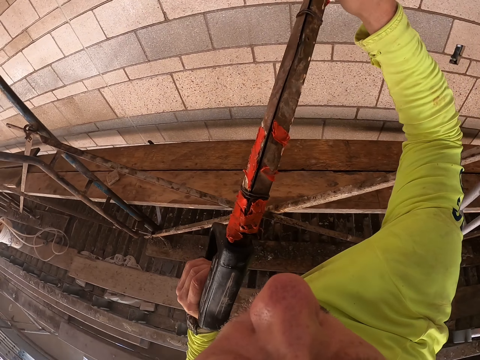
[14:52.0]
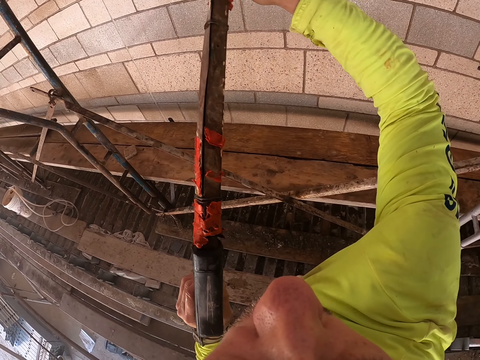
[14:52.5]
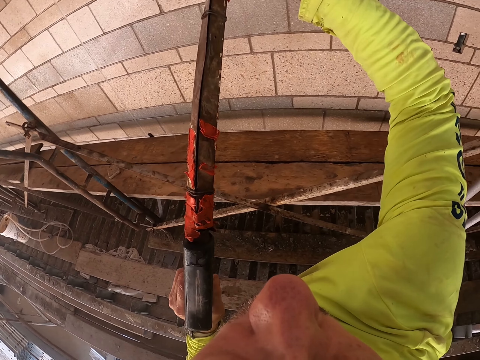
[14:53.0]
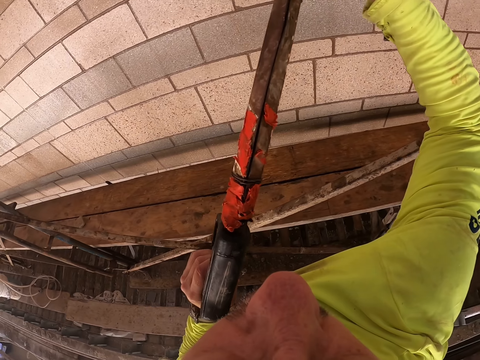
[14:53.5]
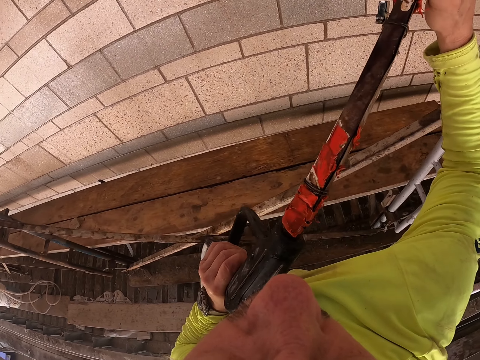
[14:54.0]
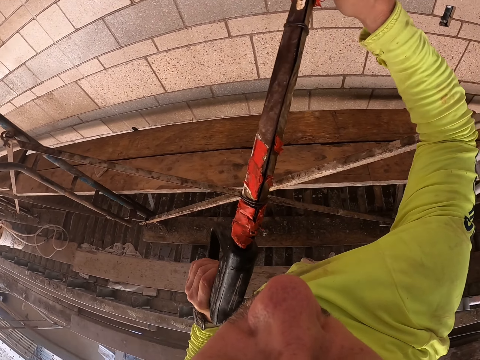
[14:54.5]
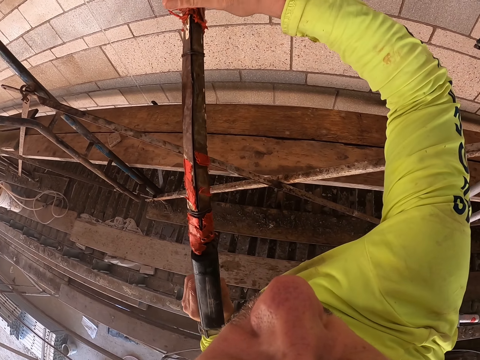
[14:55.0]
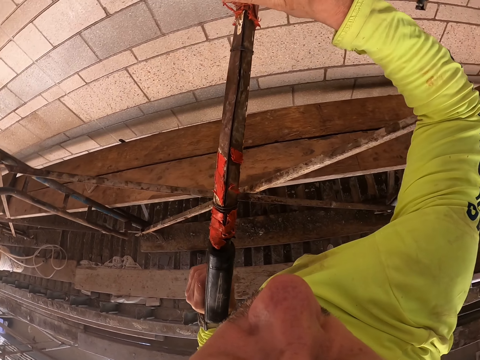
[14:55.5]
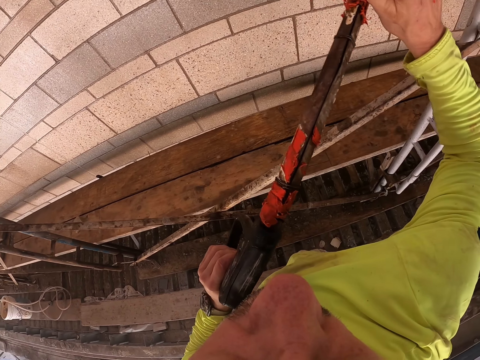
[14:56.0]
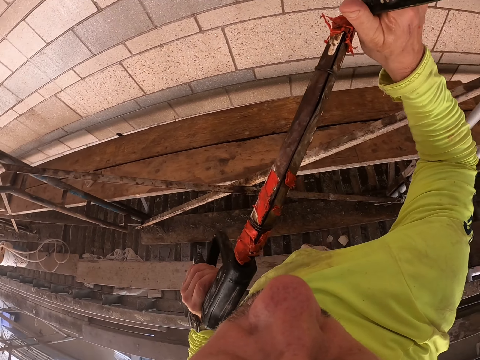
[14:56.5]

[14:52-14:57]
The camera wearer sprays the wall using the stirrup pump spray.

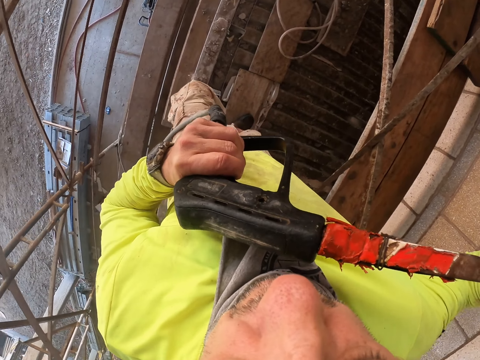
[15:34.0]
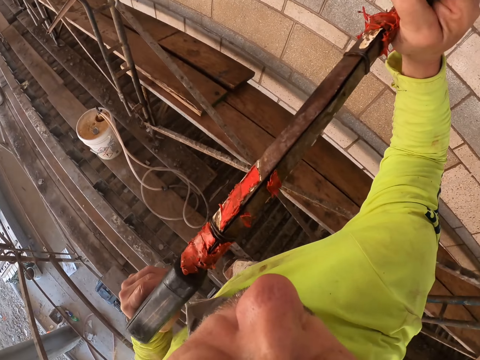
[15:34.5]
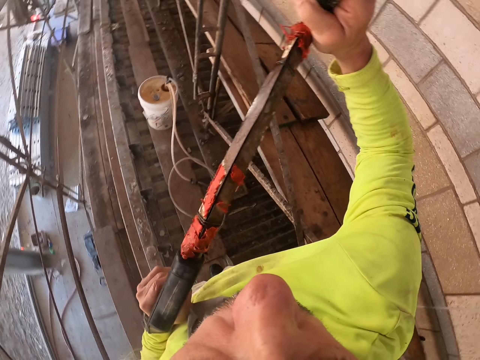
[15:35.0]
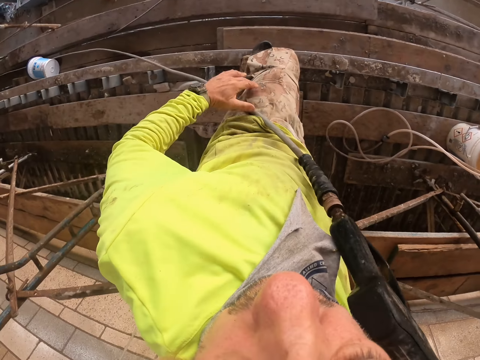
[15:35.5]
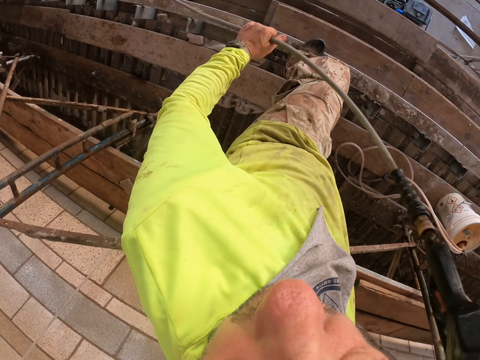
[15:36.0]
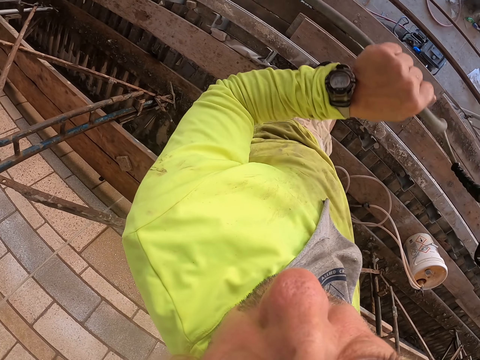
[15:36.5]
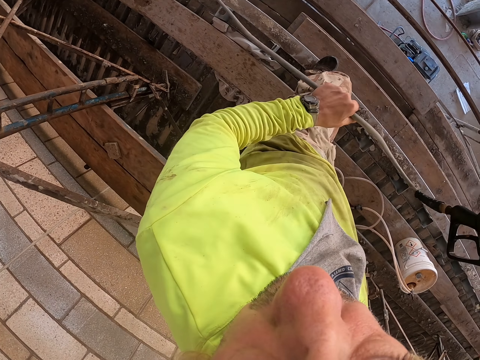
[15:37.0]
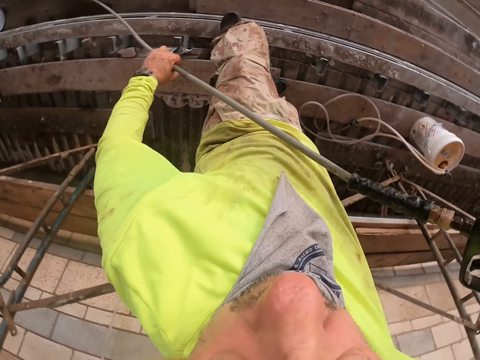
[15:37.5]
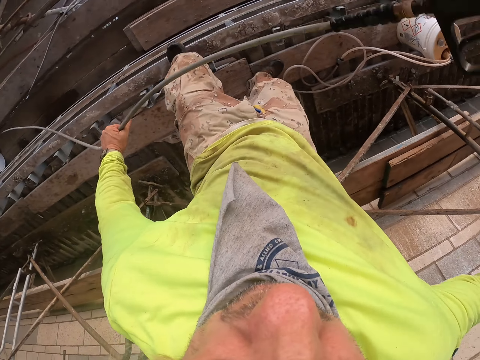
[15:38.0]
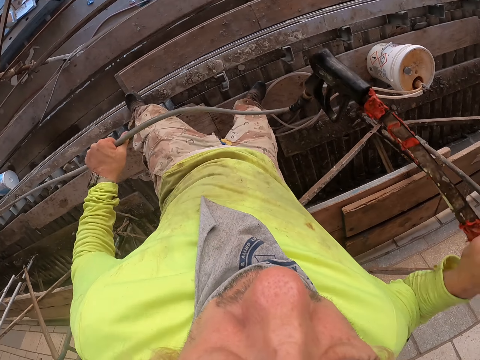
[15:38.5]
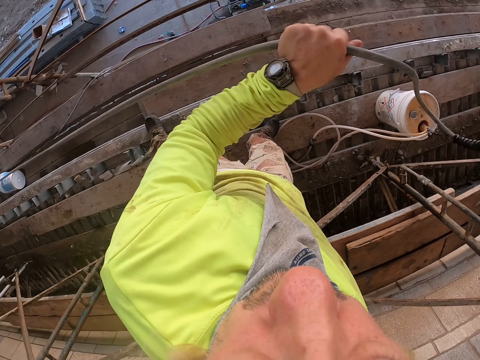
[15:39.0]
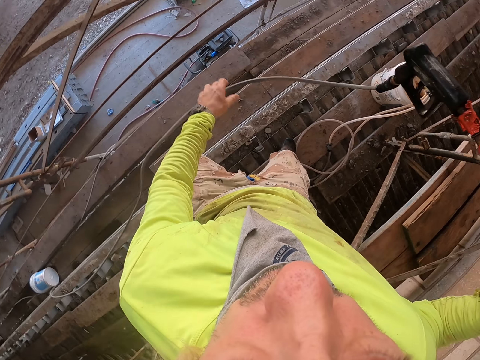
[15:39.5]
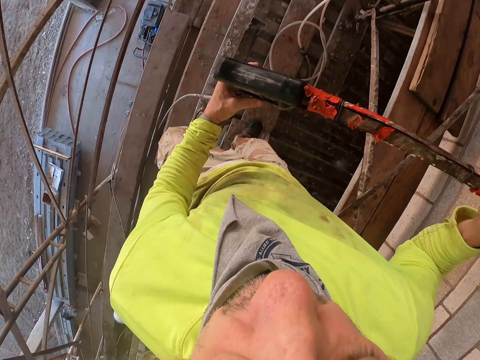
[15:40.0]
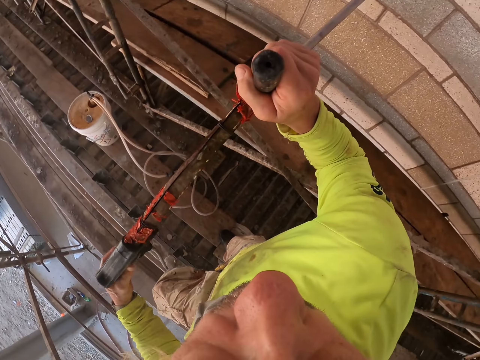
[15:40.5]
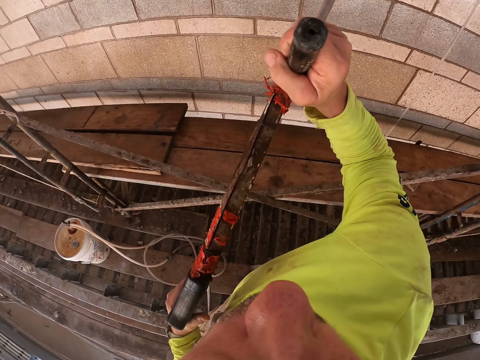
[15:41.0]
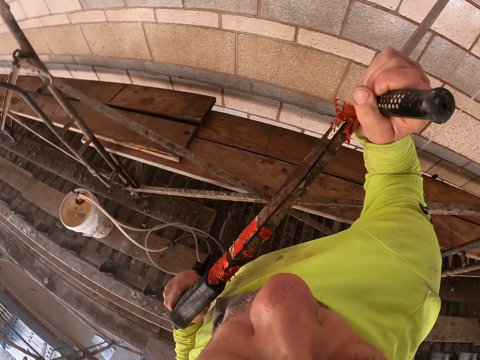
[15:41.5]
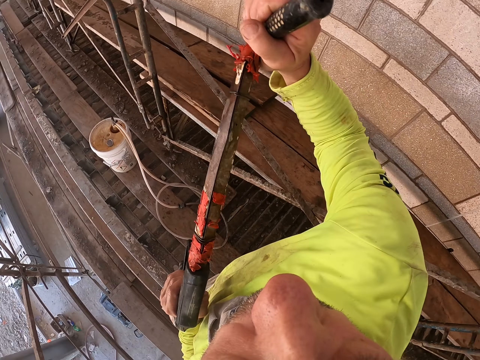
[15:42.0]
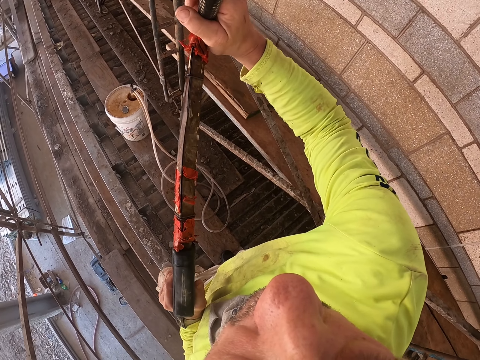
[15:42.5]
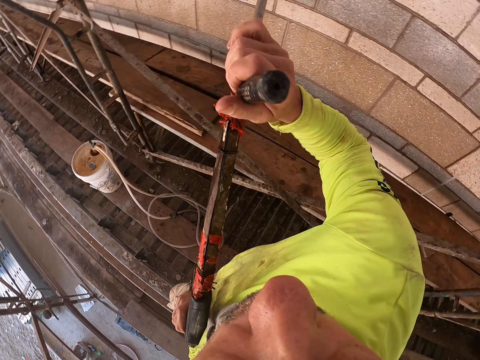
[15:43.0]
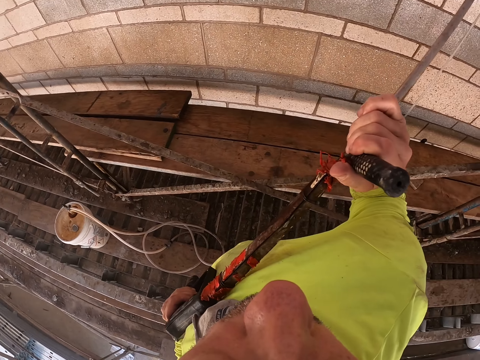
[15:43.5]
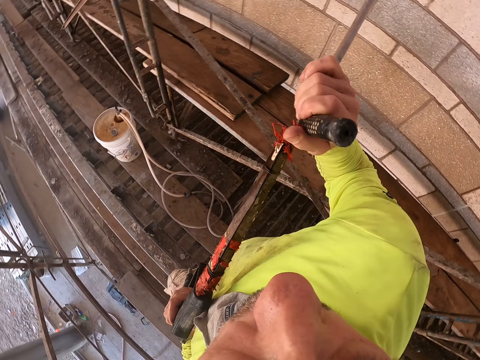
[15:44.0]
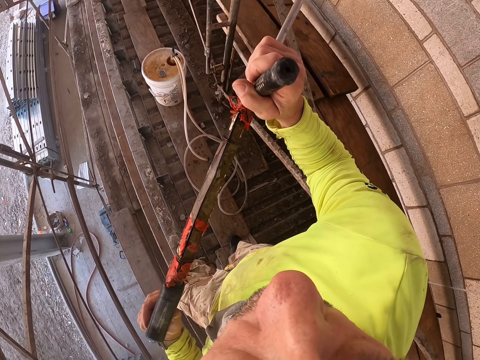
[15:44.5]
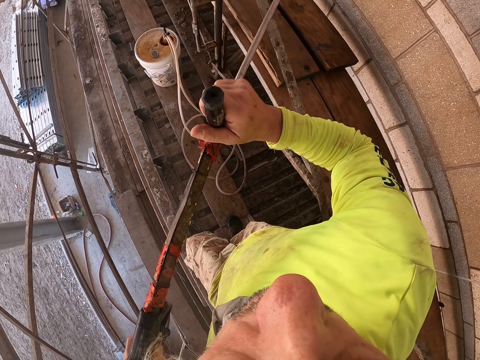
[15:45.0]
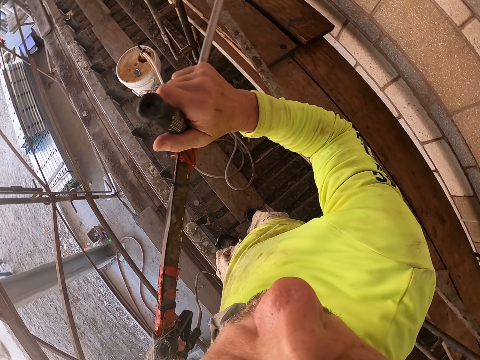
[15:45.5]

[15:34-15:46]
The camera wearer holds the pipe. They stretch the pipe of the stirrup pump spray. They wash the wall. They spray the wall using the stirrup pump spray.

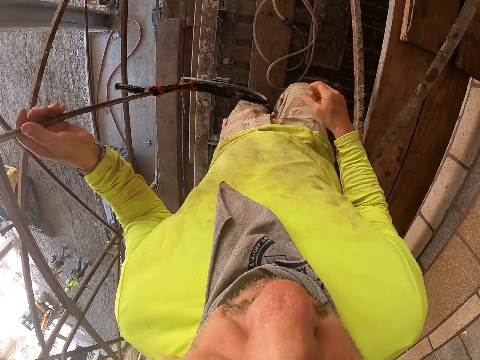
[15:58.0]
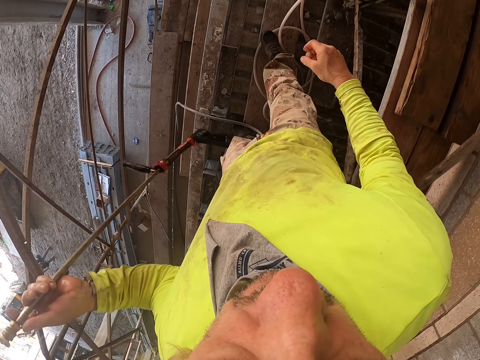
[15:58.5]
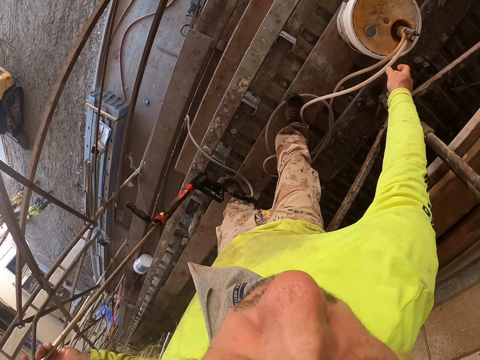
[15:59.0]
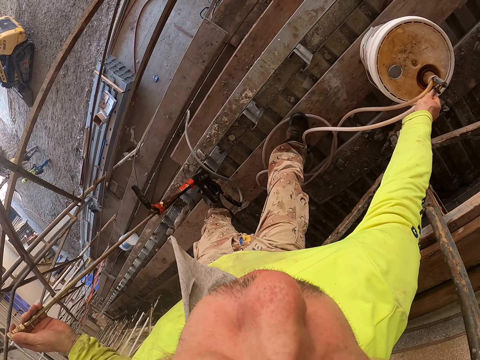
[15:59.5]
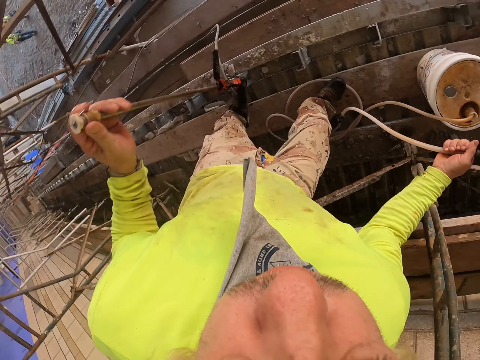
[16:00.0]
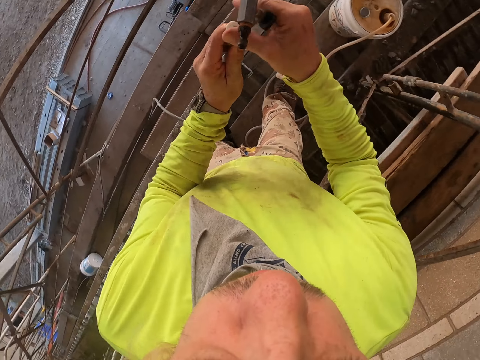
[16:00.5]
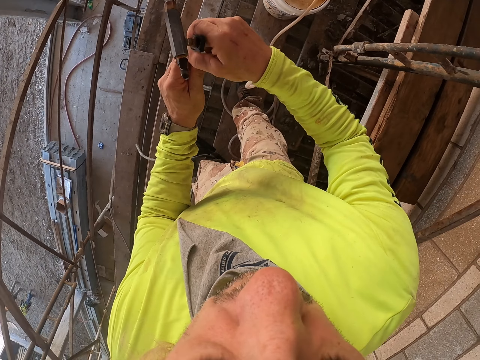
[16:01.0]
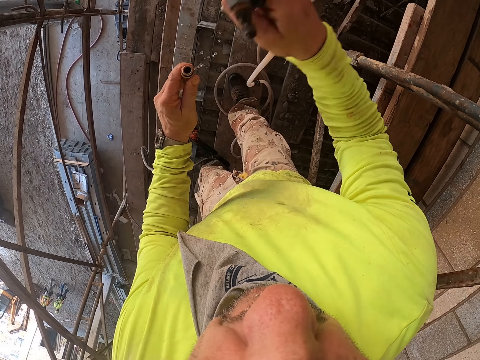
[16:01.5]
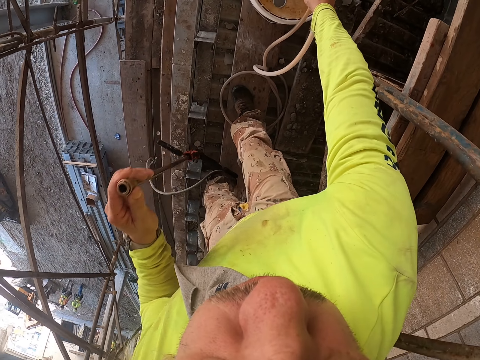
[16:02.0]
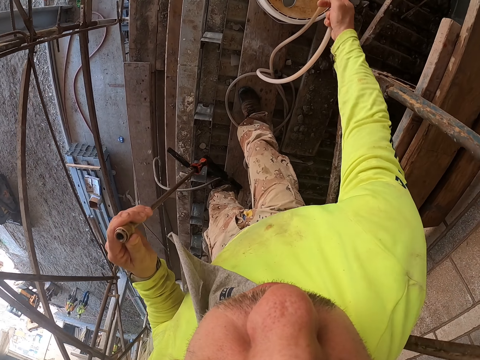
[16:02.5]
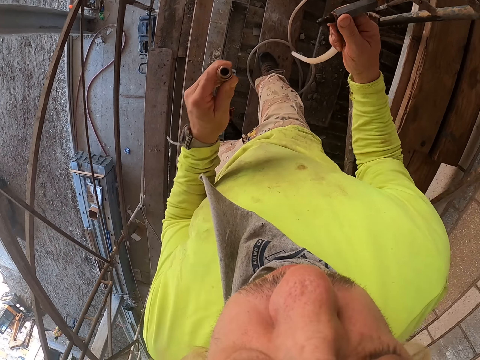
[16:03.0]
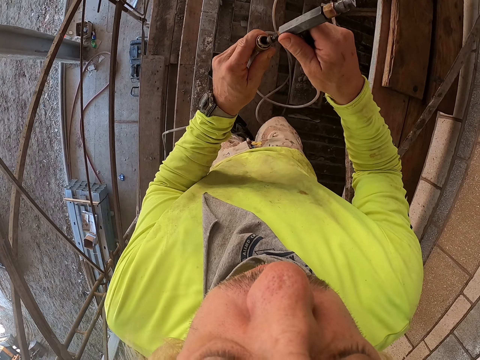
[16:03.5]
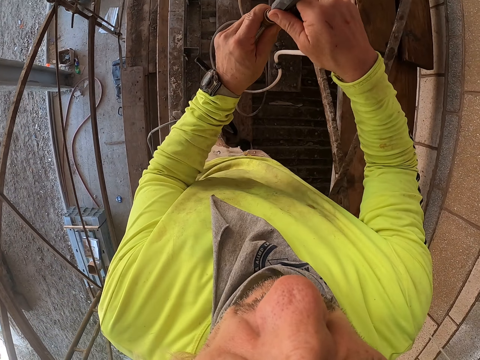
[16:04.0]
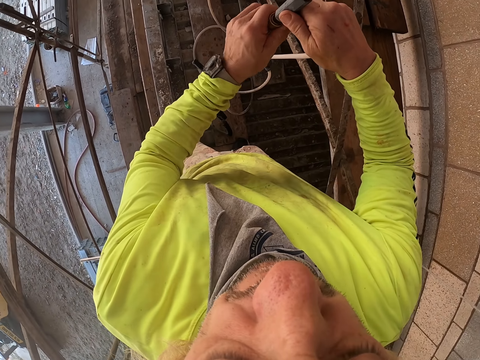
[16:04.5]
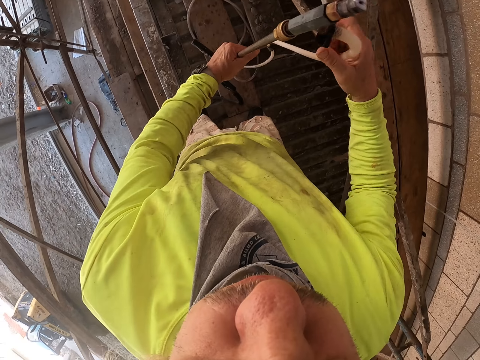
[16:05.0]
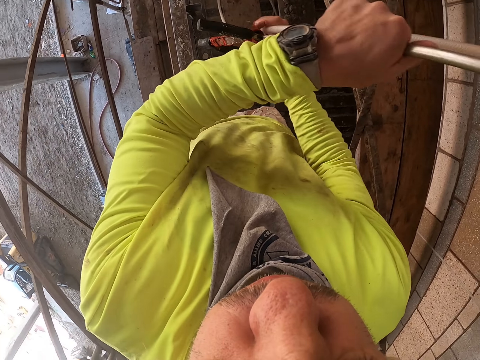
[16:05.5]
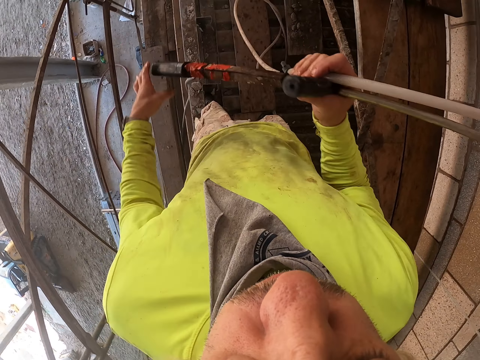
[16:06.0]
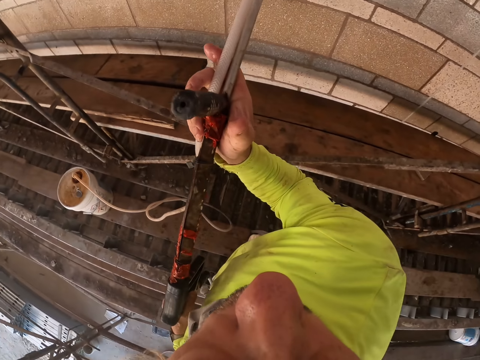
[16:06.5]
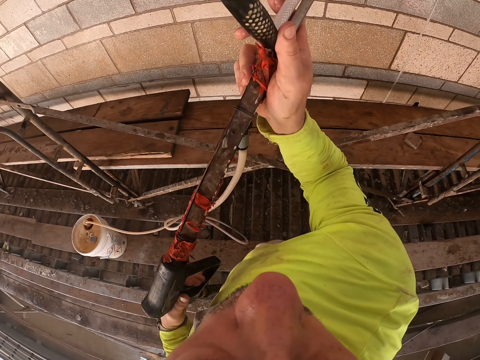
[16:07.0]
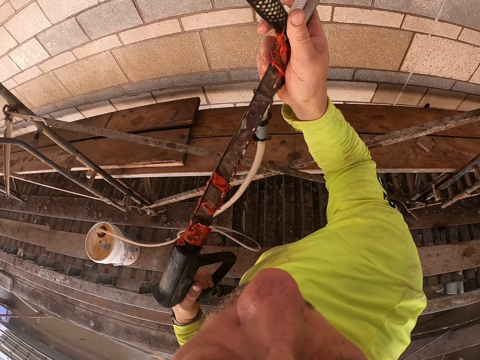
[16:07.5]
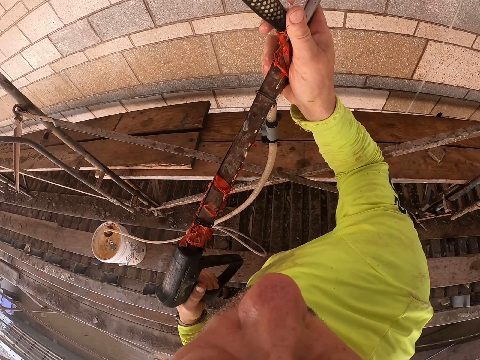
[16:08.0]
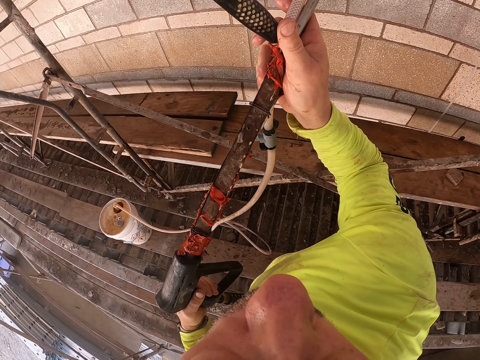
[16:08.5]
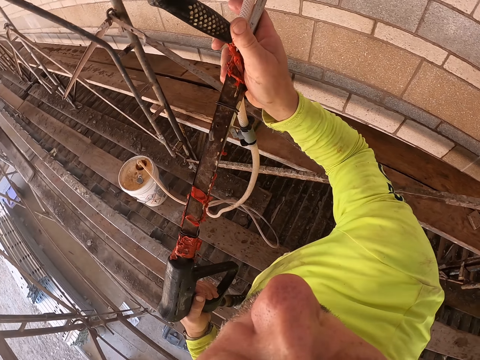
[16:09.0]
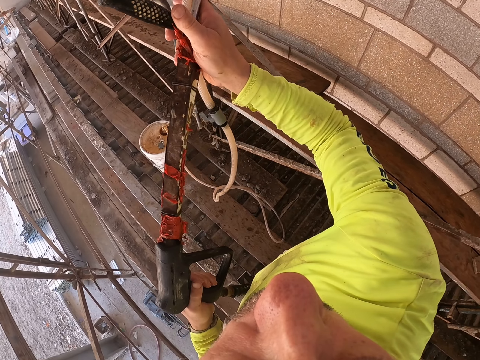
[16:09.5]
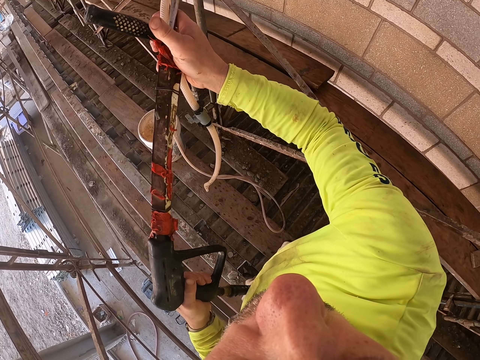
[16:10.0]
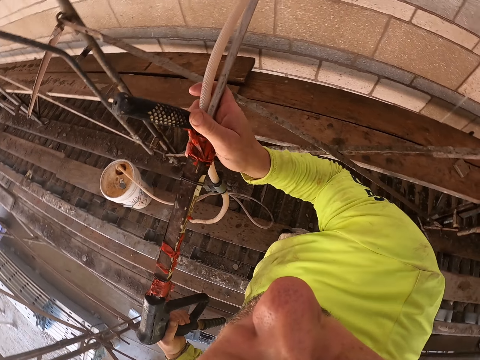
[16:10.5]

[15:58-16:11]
The camera wearer holds the pipe. They remove the pipe from the bucket. They remove something from the pipe. They return something to the bucket. They connect the nozzle pipe to the stirrup pump spray. They pick up the stirrup pump spray. They wash the wall. They spray the wall using the stirrup pump spray.
